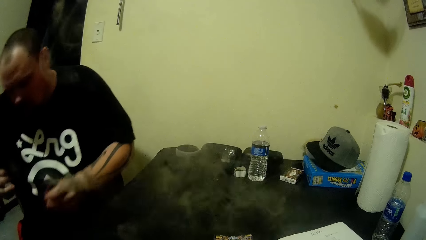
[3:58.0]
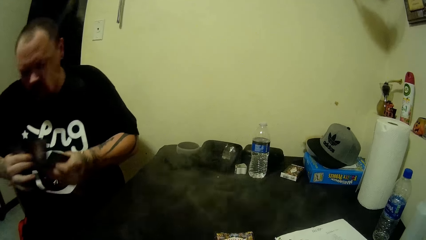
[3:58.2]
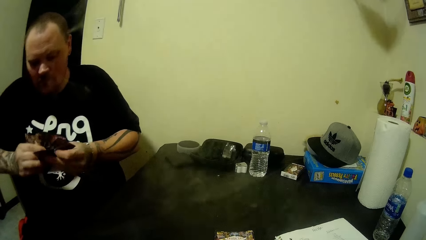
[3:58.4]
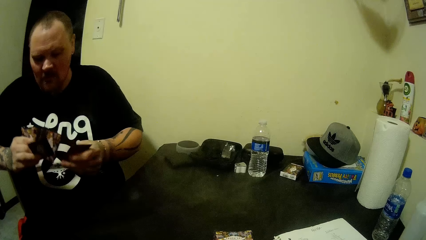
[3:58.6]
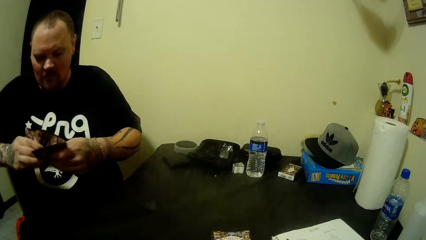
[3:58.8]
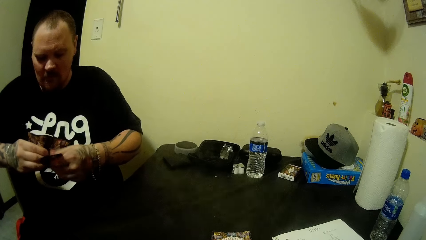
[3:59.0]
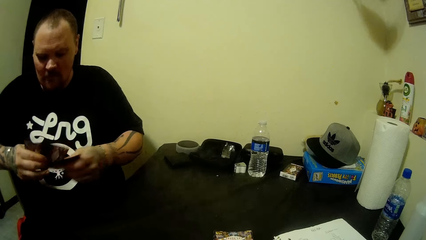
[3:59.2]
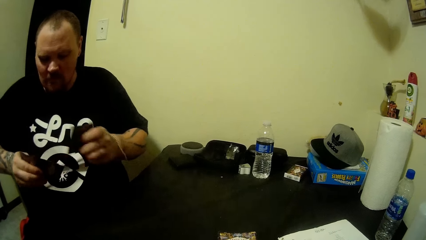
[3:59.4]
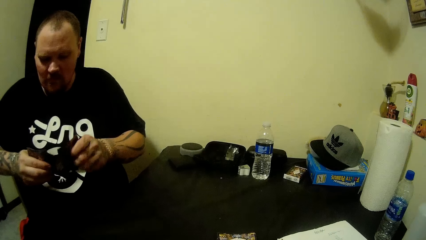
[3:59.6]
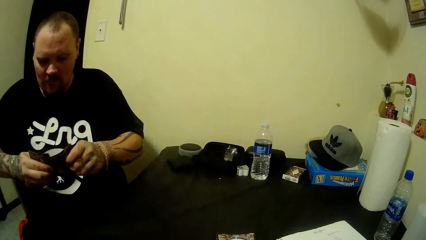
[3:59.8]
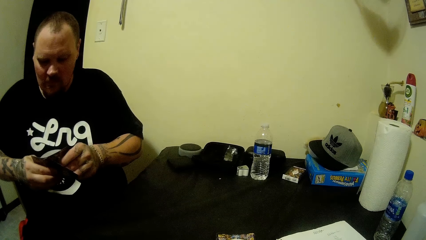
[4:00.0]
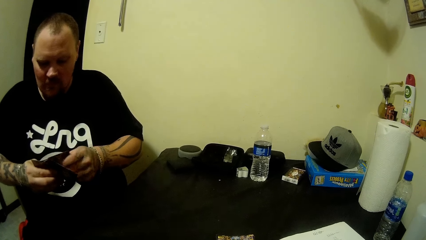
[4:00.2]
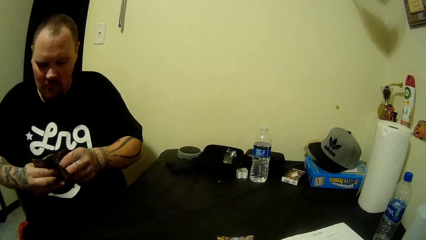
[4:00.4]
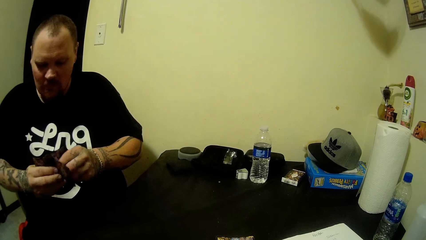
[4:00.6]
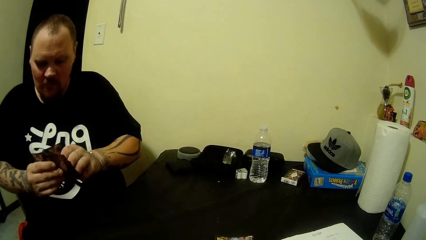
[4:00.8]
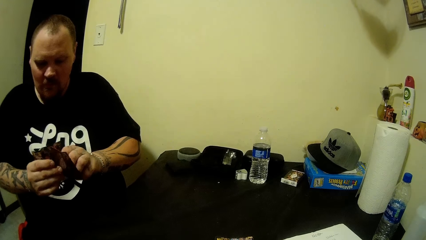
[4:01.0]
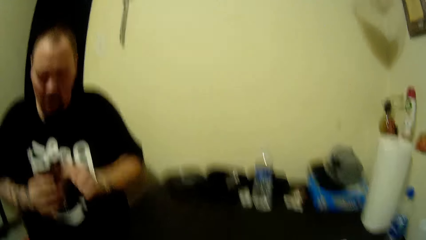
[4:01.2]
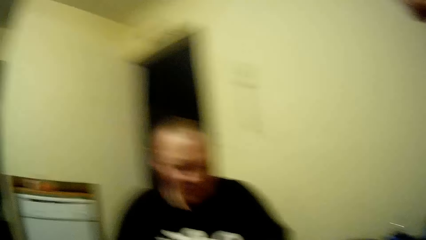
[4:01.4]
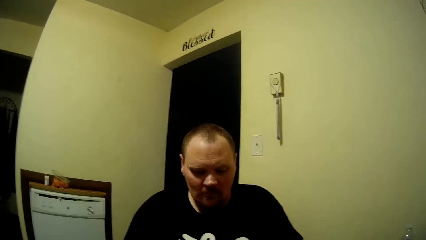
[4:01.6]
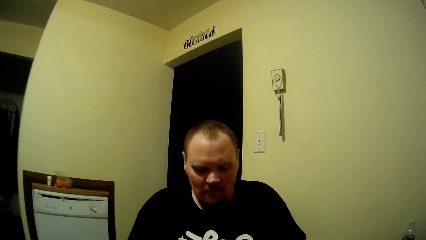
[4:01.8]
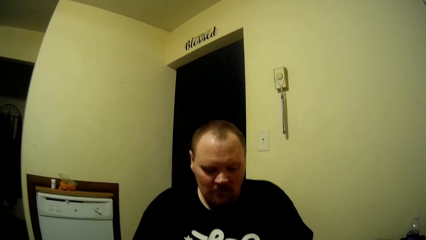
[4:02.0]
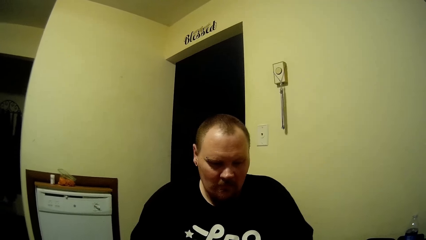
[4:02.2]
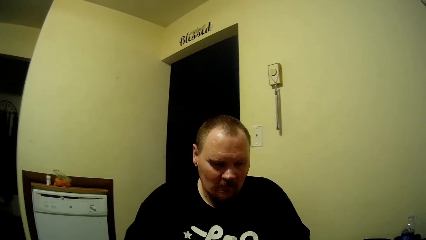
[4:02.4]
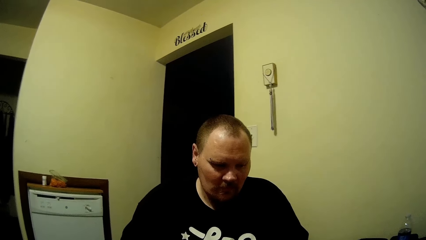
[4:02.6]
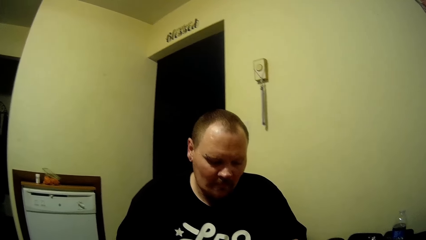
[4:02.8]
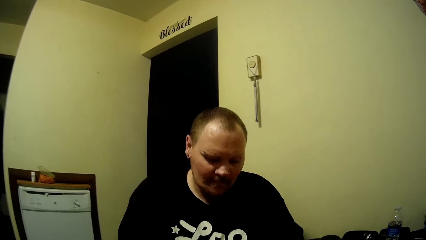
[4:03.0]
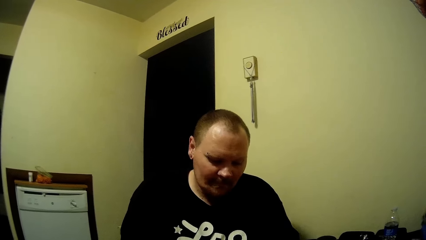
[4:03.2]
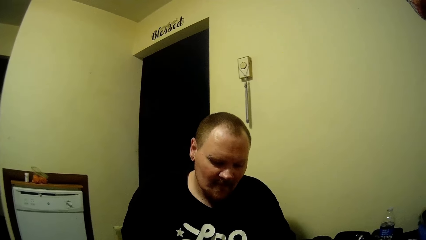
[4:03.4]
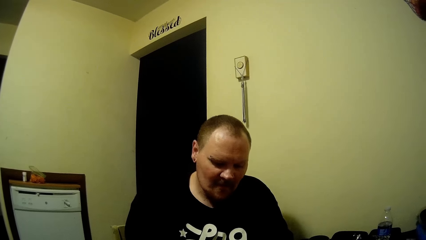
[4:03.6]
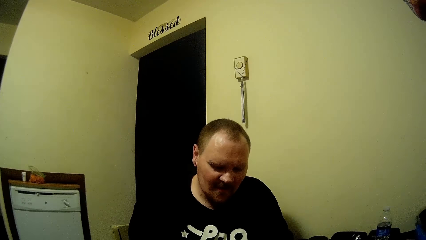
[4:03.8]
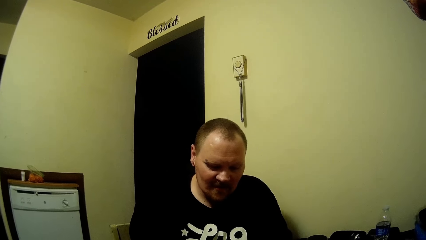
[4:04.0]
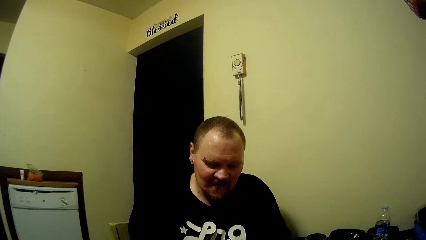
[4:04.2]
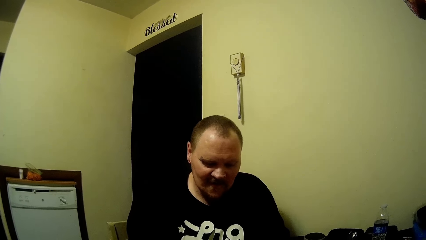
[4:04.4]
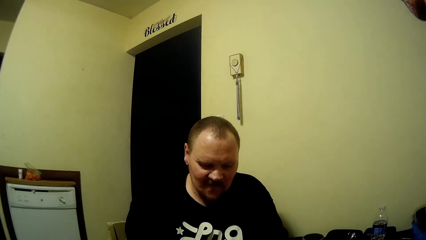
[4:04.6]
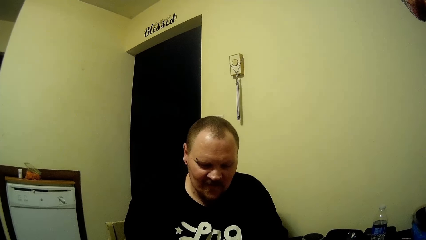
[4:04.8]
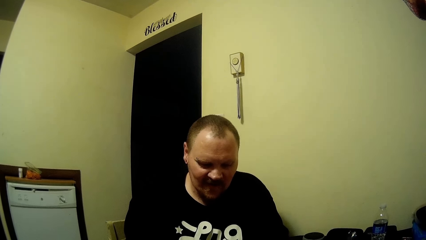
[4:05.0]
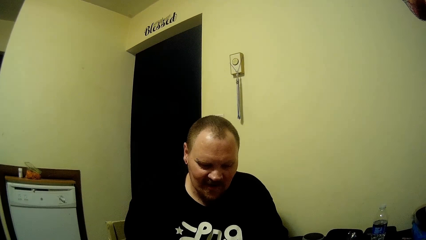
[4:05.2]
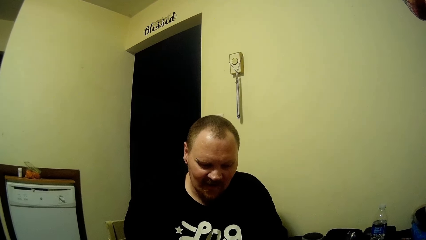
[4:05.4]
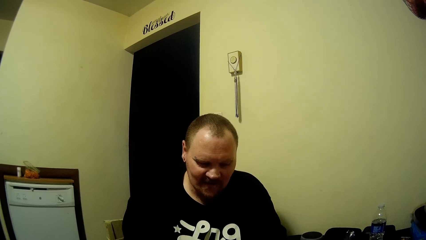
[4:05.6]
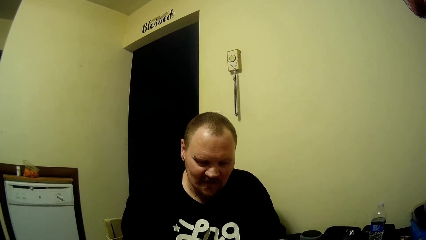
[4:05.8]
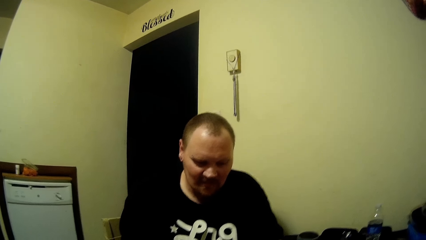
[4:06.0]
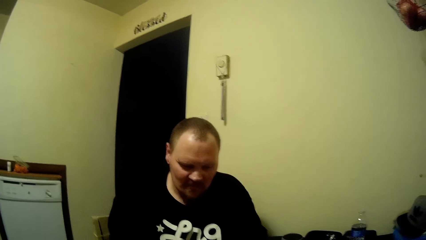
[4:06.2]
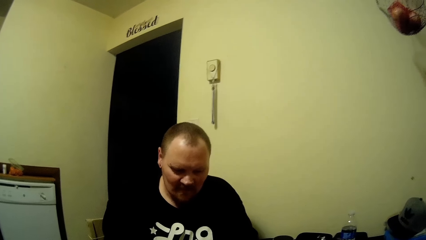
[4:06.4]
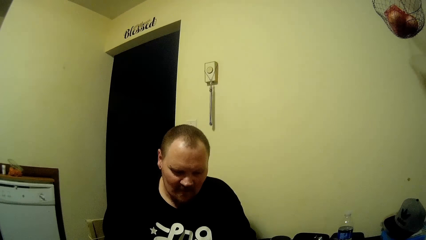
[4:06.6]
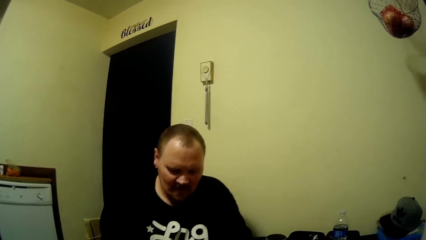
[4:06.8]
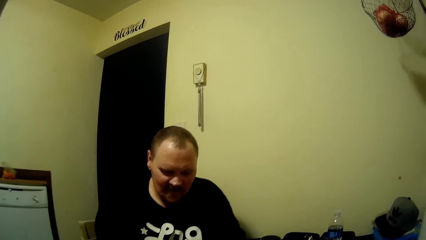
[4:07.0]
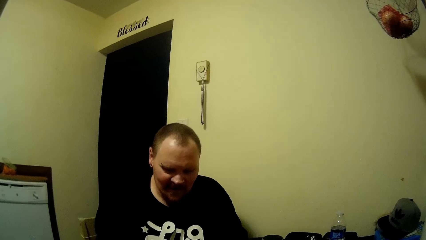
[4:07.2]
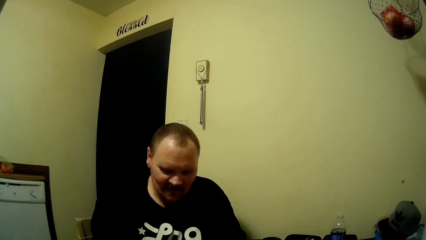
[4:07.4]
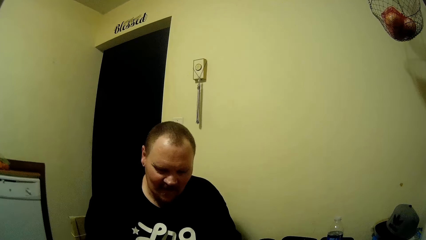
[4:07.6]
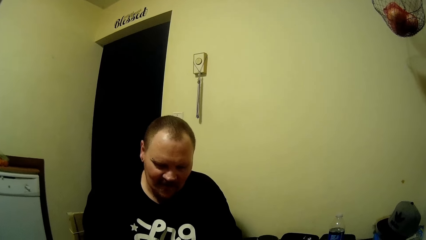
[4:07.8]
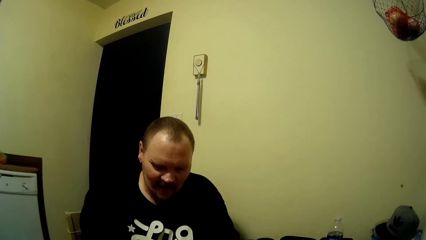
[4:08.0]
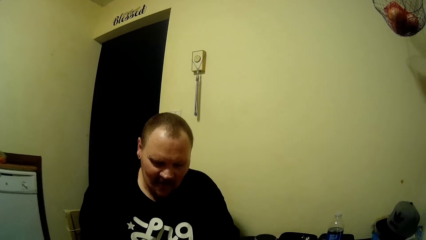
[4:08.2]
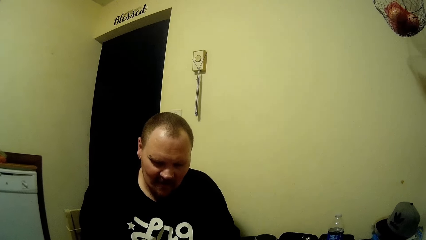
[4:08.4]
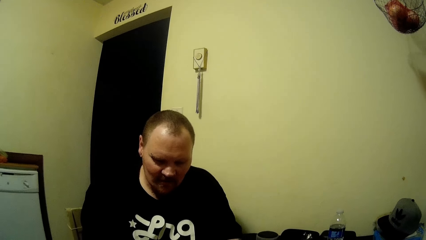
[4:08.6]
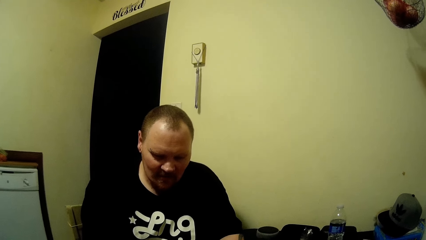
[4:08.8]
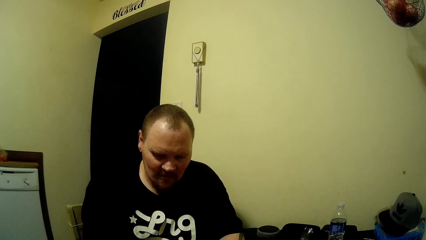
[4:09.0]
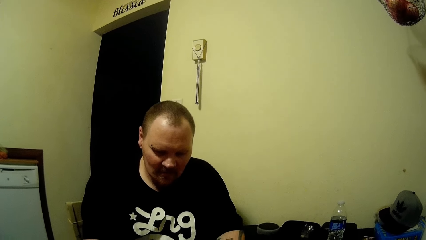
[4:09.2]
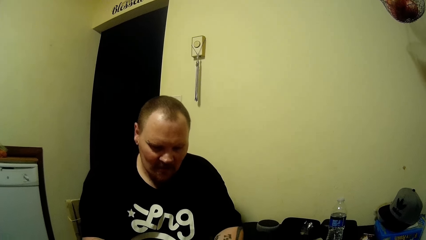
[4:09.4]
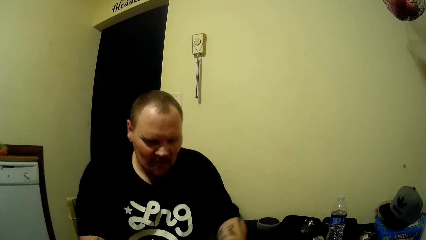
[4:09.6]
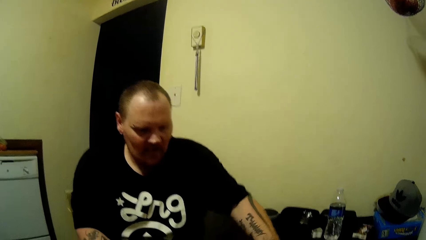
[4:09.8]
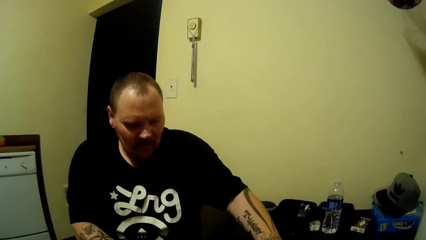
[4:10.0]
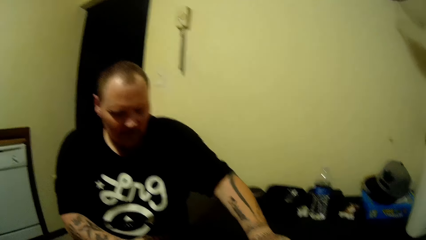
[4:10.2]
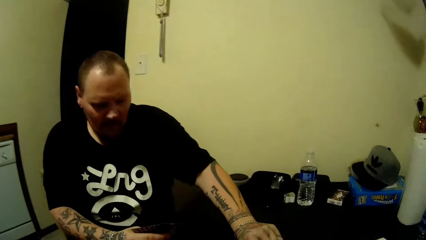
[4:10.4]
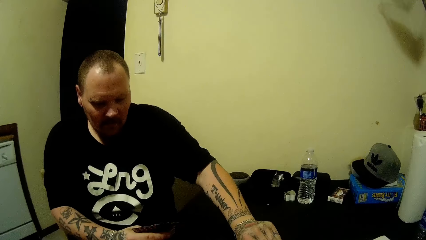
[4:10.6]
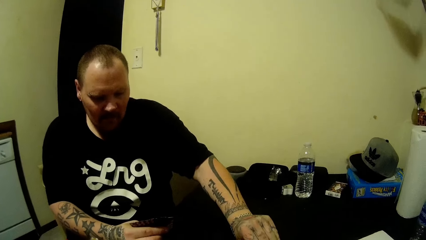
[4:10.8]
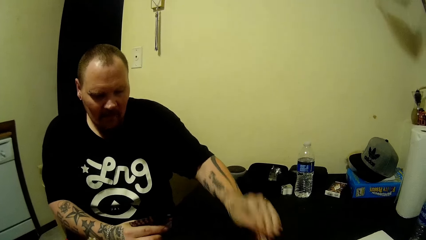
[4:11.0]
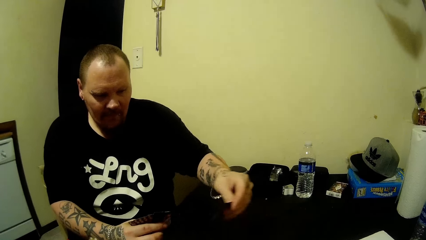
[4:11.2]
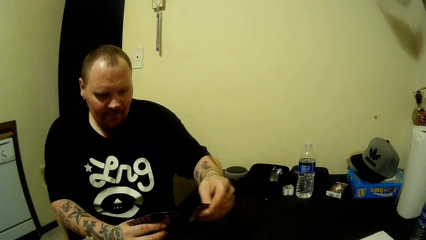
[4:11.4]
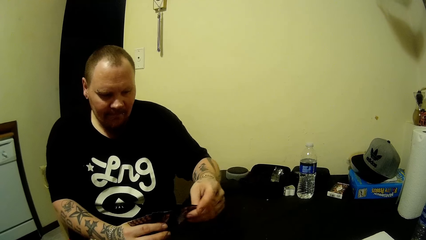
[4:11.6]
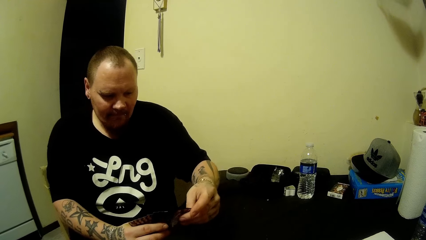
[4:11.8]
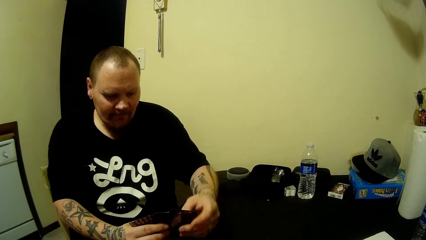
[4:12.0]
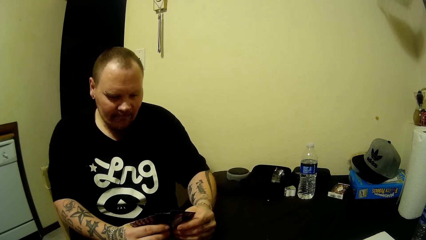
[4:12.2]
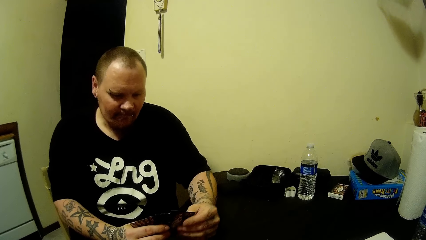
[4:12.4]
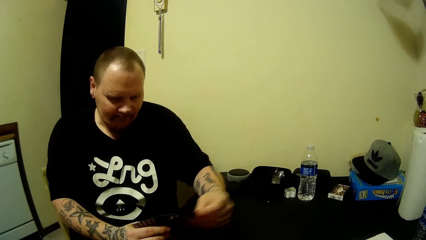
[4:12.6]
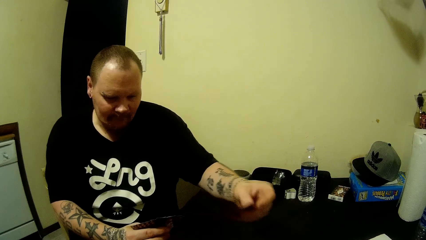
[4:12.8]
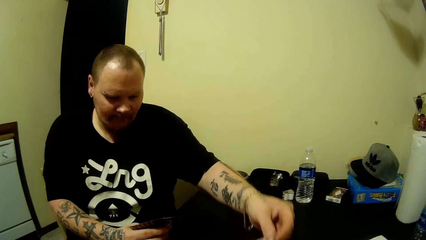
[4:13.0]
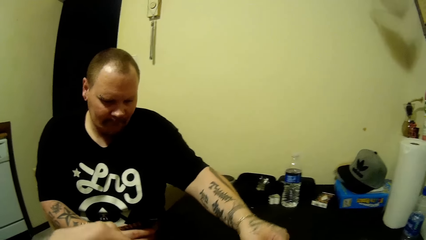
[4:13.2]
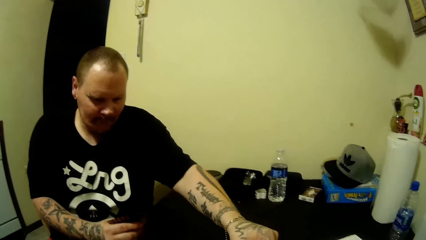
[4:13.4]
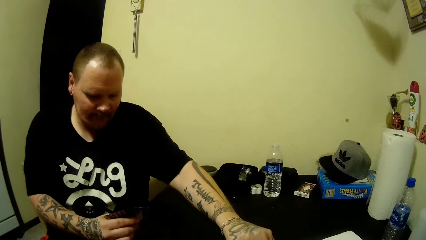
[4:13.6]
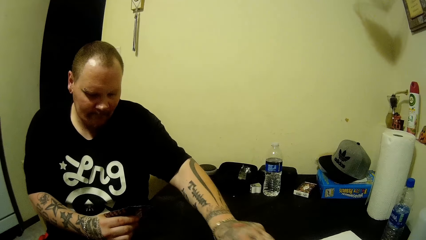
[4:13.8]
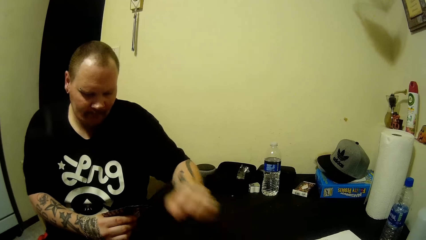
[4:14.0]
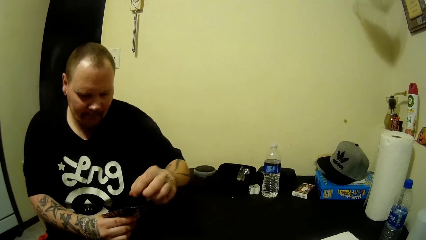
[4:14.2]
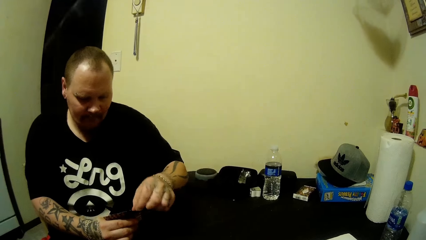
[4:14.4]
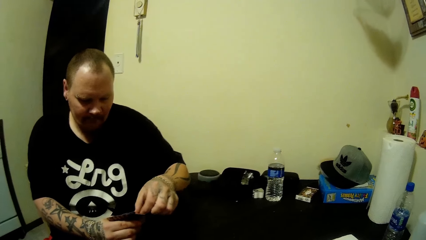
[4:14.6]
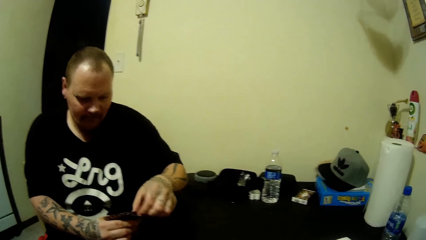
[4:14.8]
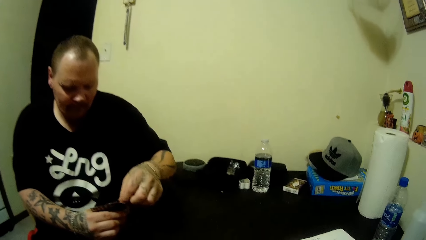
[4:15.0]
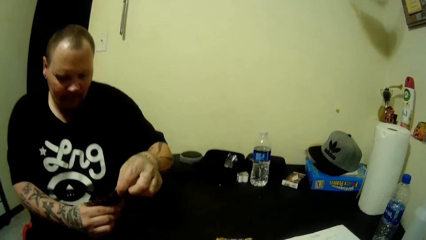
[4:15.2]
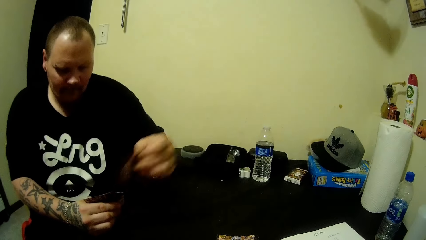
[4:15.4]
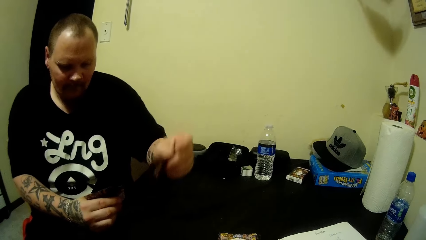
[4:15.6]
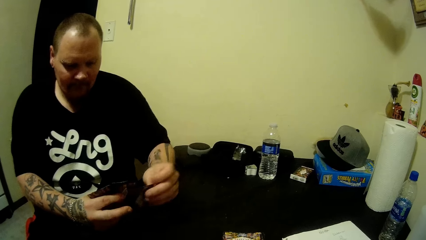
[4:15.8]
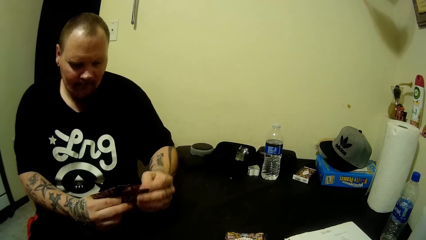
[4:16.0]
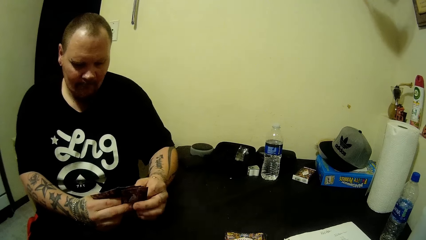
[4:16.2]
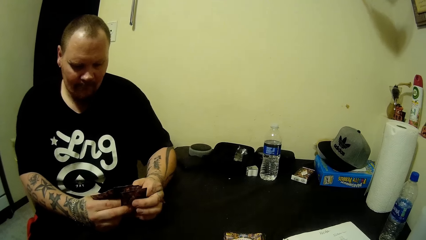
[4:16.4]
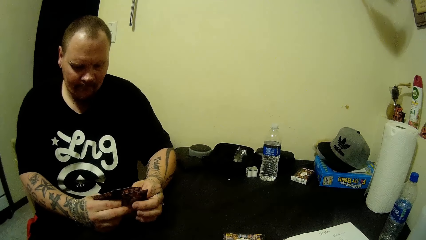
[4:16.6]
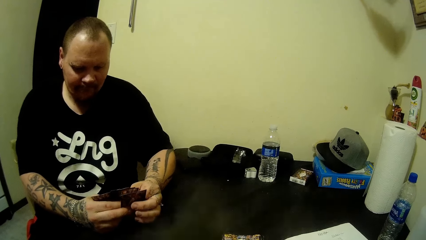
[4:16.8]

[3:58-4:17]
The camera wearer talks to a man. The man picks a card from the table with his left hand. The camera wearer plays cards with the man. The man drops a card on the table with his left hand. The camera wearer shuffles the cards in his hands.
